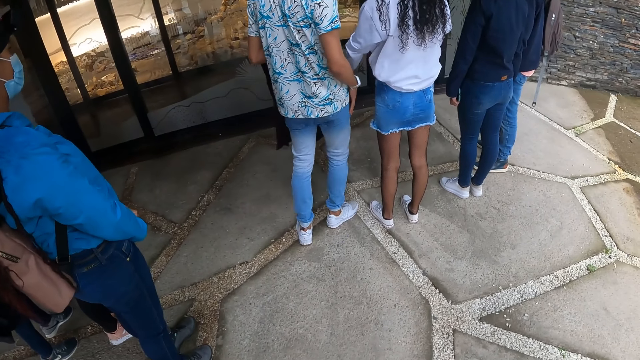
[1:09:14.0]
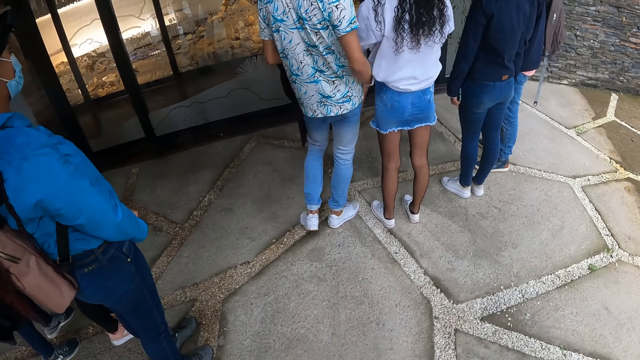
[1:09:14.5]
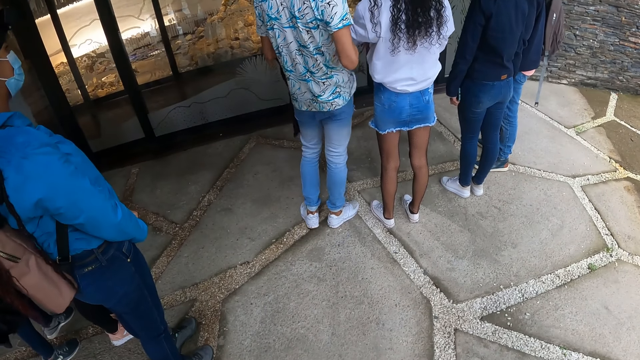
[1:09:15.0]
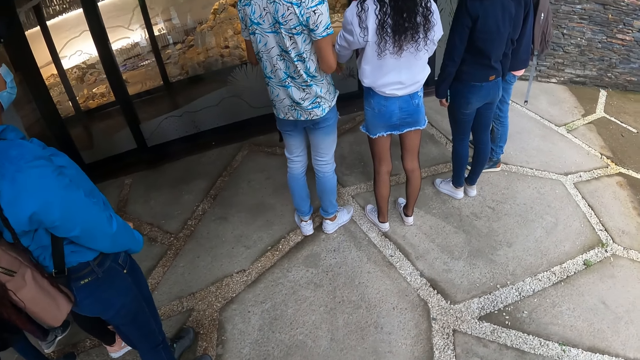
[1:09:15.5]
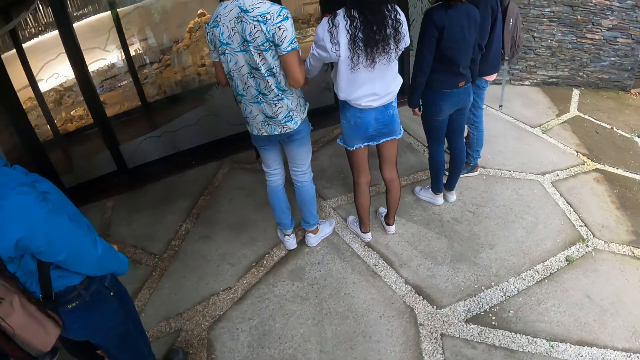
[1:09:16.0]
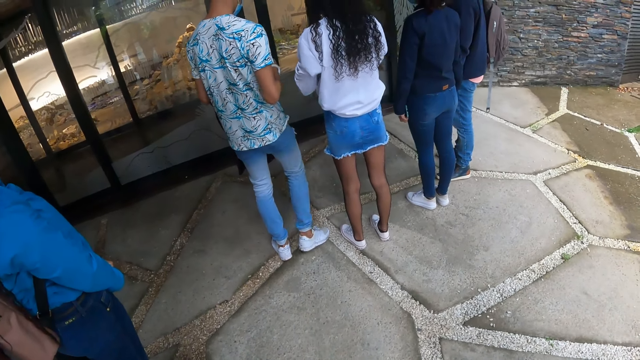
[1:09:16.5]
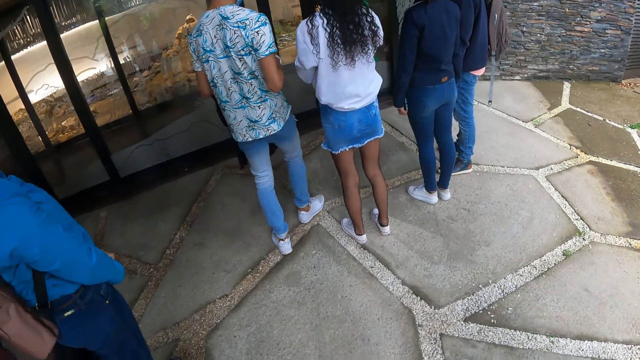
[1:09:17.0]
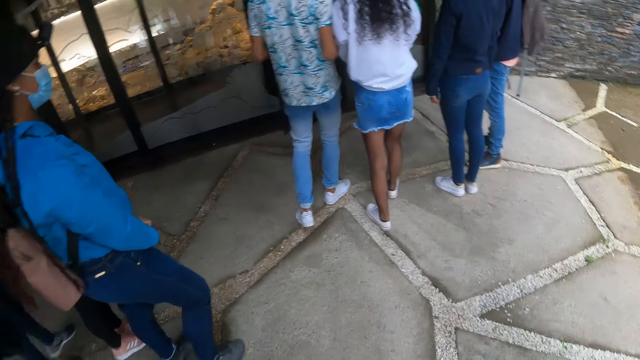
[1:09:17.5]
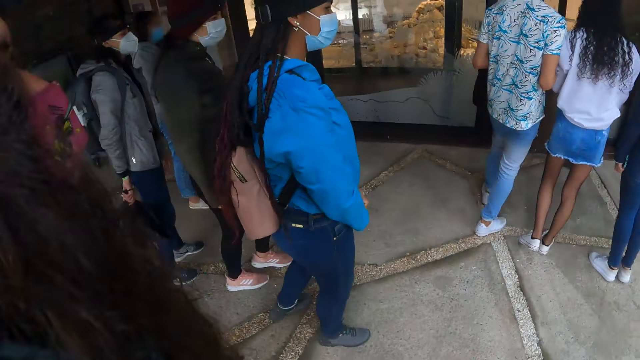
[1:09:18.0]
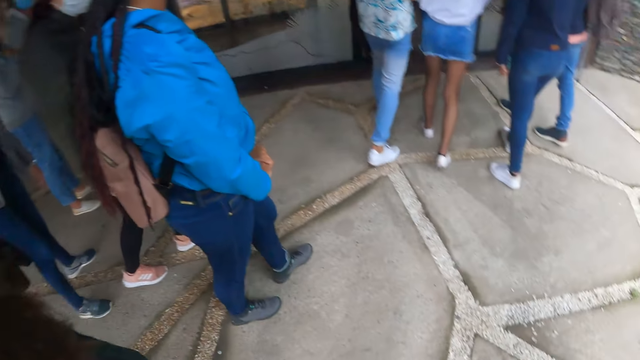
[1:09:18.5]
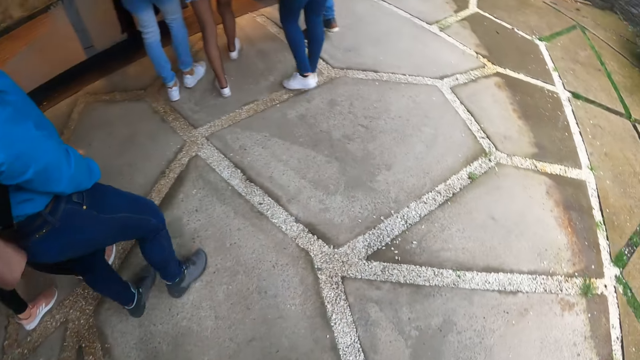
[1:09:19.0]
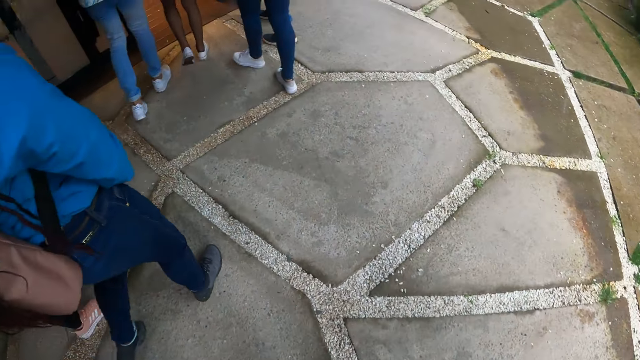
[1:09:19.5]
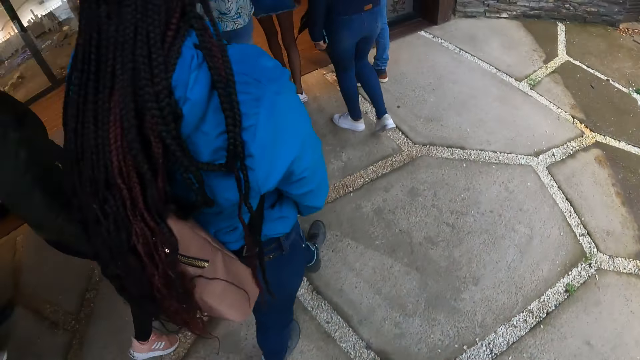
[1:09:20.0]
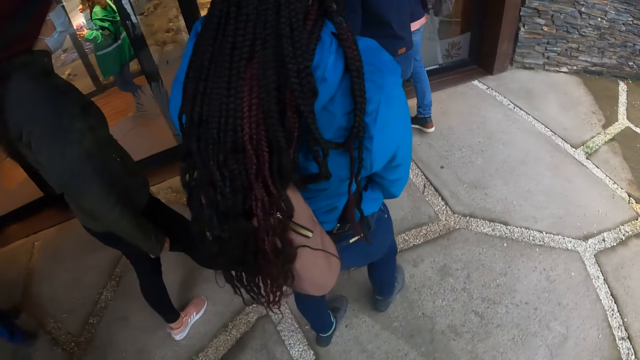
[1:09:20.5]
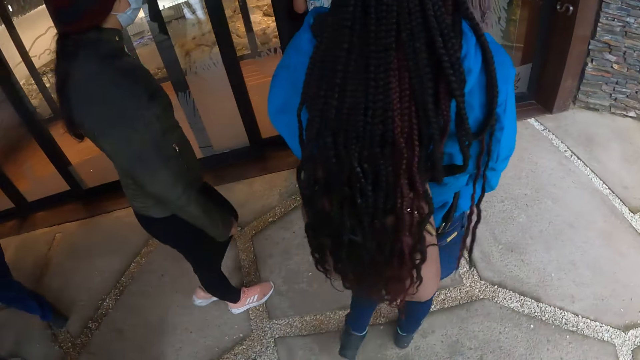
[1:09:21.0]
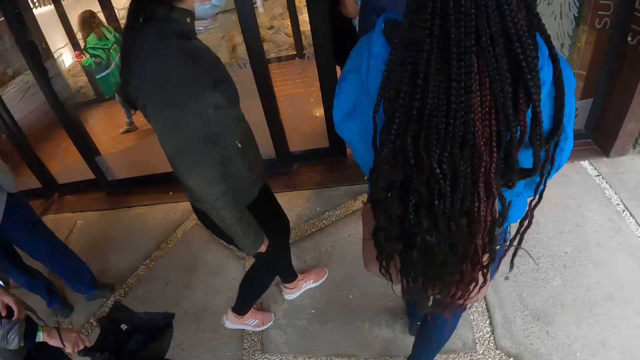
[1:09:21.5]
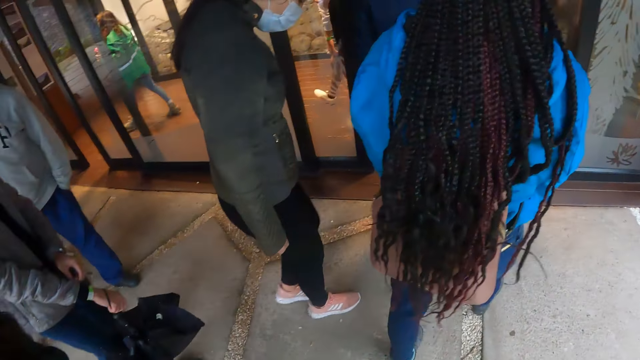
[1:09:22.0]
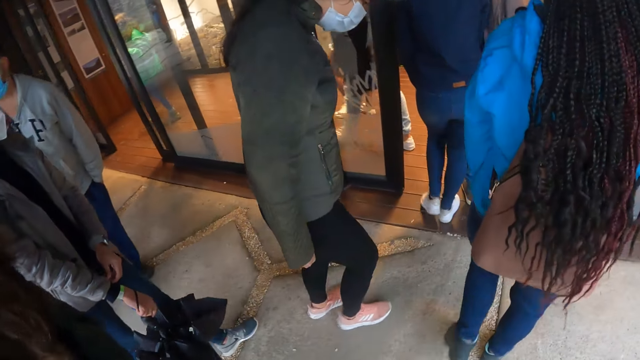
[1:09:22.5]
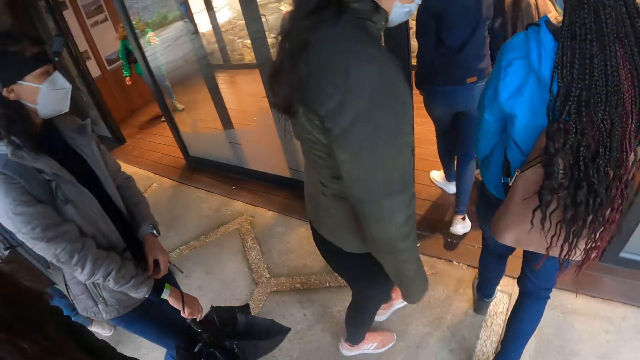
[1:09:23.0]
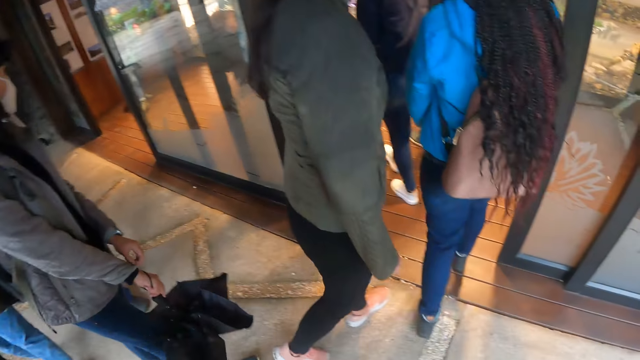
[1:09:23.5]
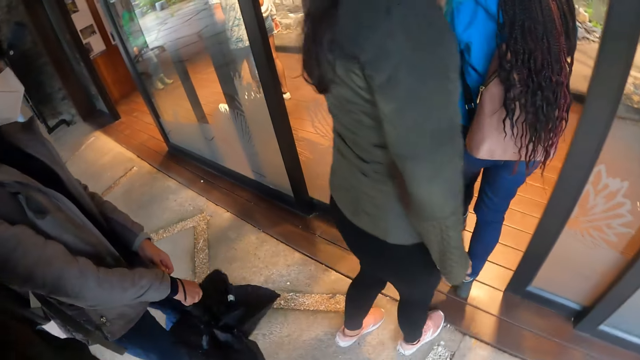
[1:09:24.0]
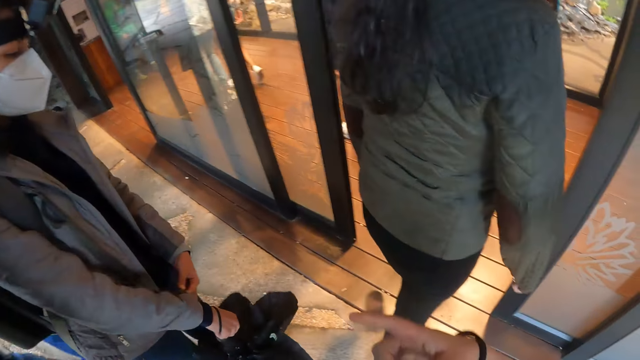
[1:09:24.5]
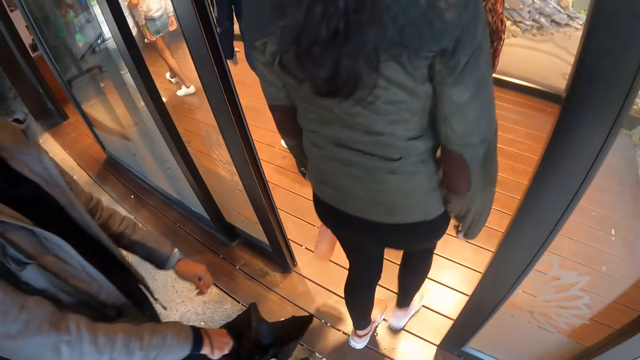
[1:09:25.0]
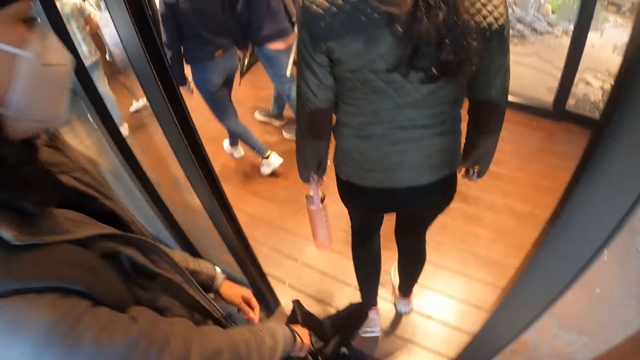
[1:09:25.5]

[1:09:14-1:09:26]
The camera wearer walks around. They enter a lobby with a group of people.

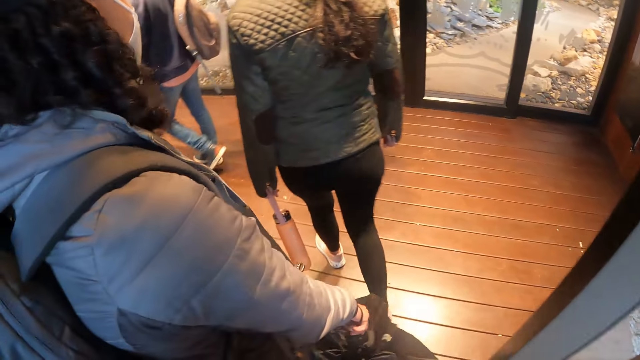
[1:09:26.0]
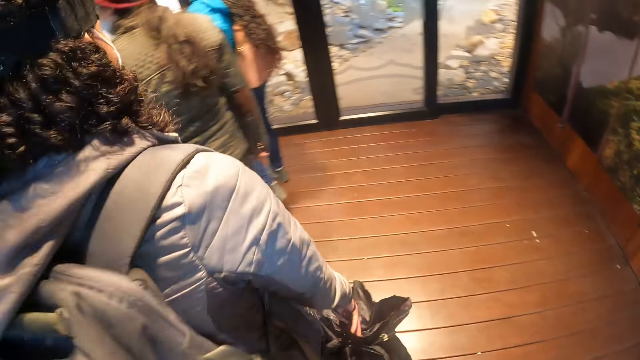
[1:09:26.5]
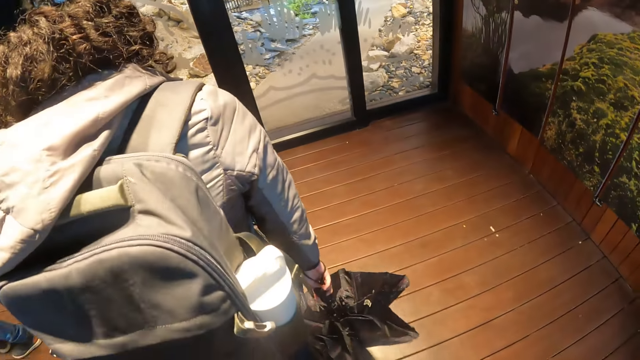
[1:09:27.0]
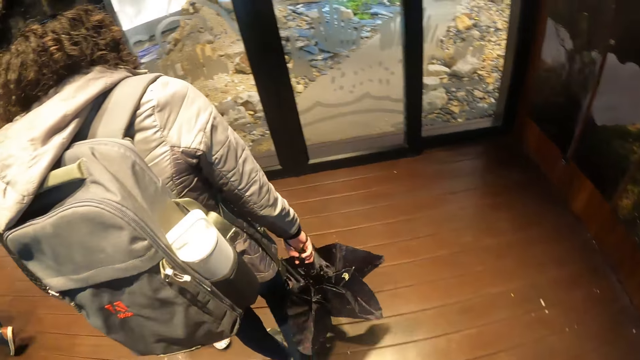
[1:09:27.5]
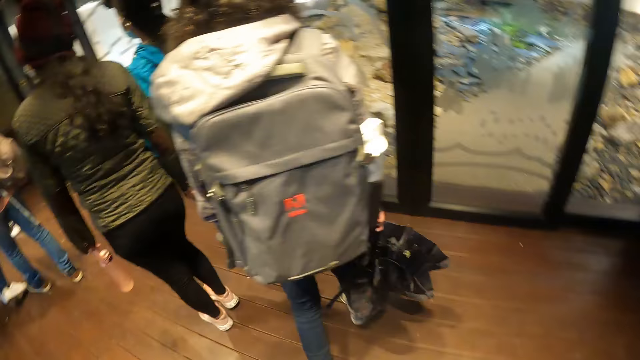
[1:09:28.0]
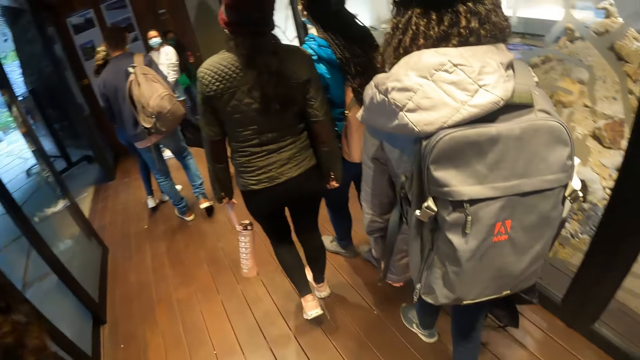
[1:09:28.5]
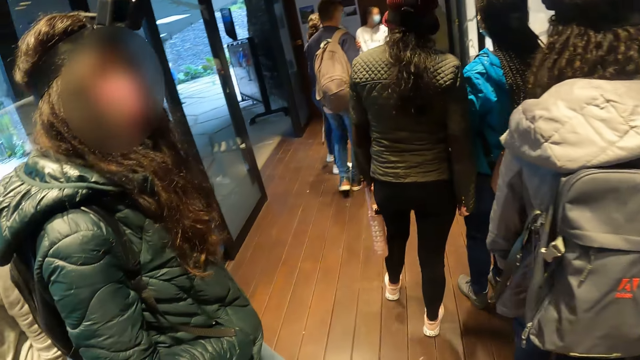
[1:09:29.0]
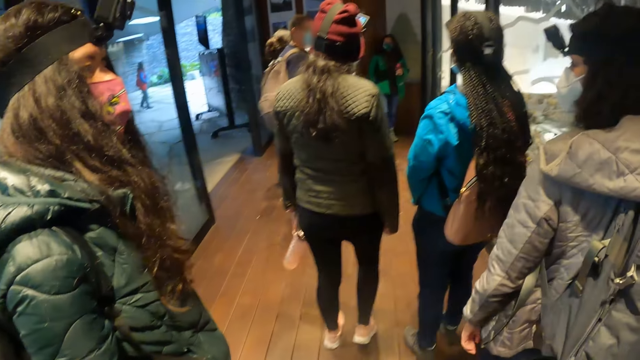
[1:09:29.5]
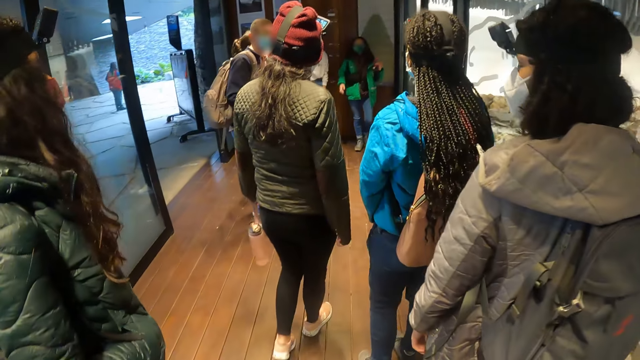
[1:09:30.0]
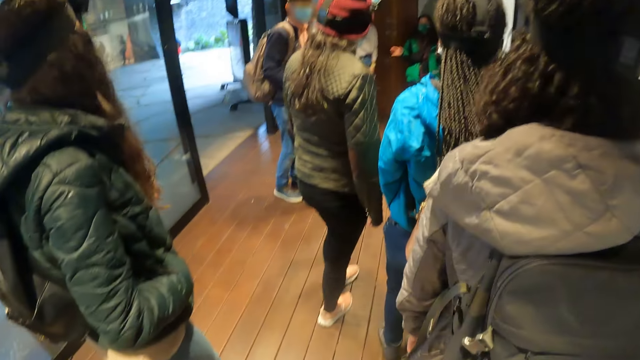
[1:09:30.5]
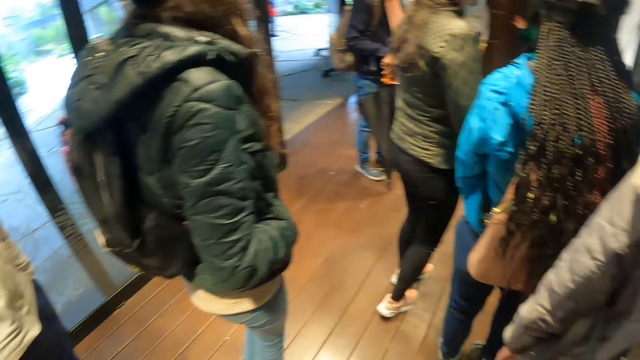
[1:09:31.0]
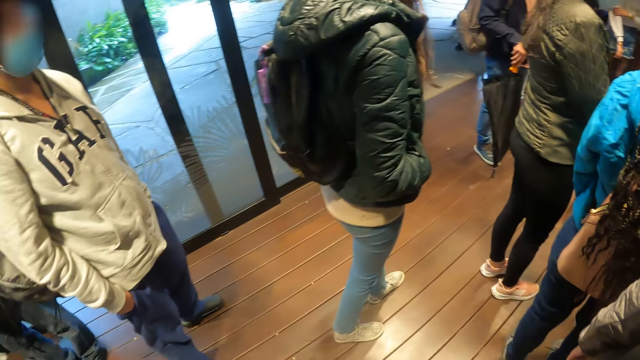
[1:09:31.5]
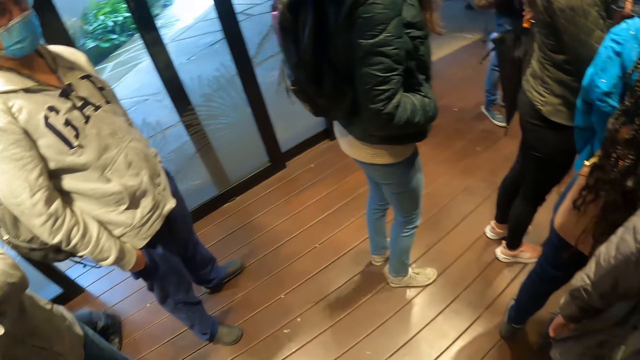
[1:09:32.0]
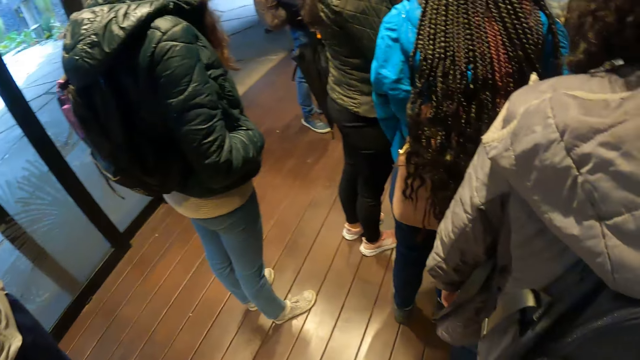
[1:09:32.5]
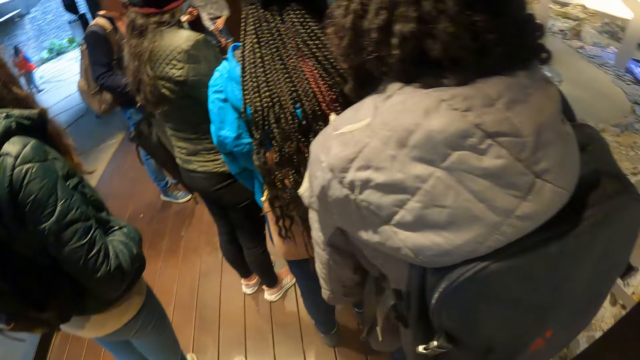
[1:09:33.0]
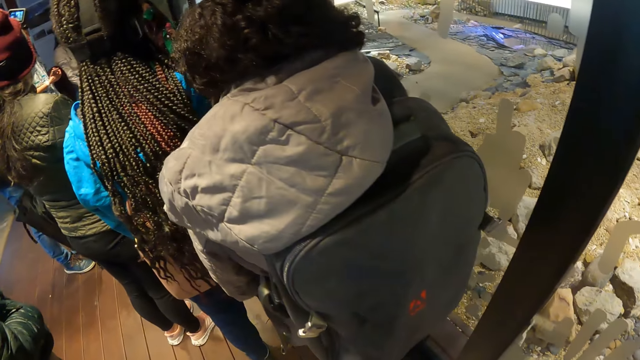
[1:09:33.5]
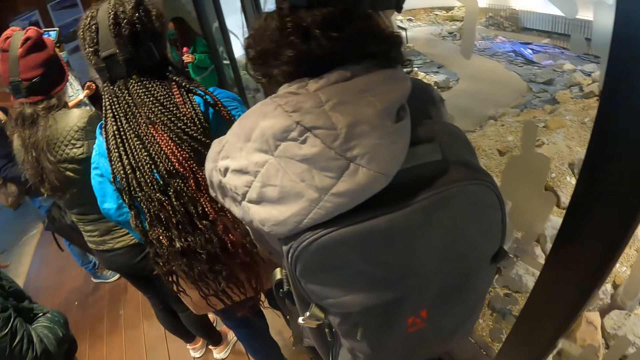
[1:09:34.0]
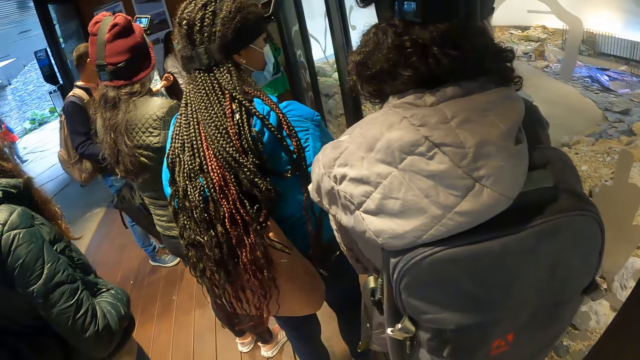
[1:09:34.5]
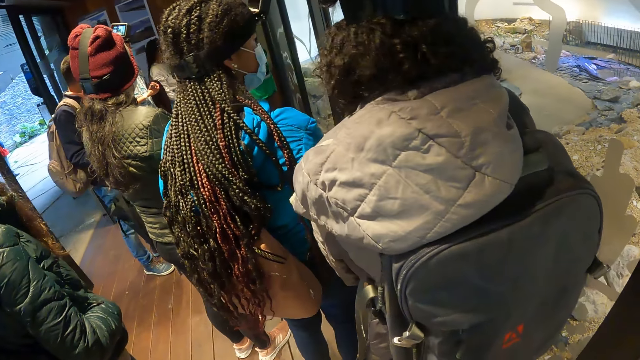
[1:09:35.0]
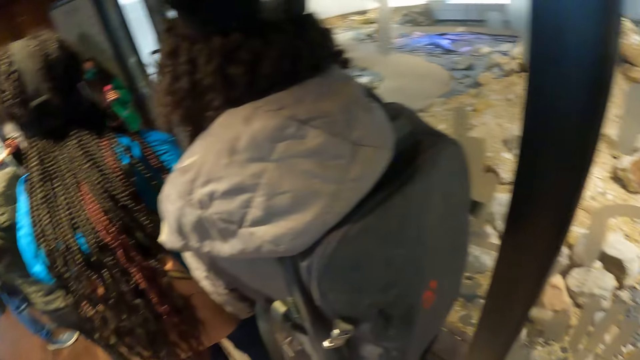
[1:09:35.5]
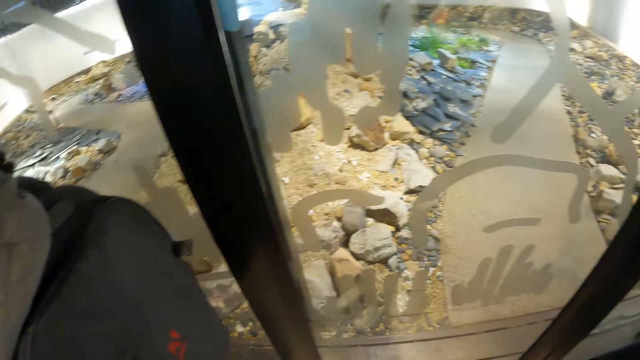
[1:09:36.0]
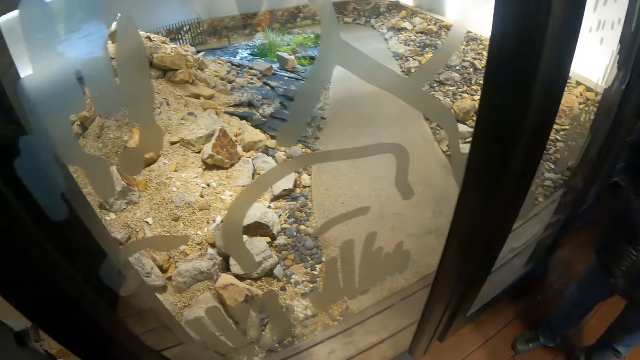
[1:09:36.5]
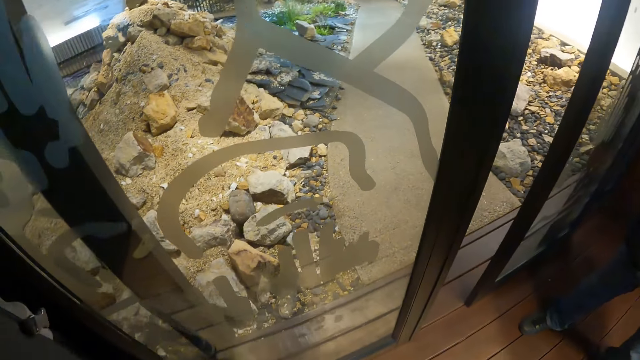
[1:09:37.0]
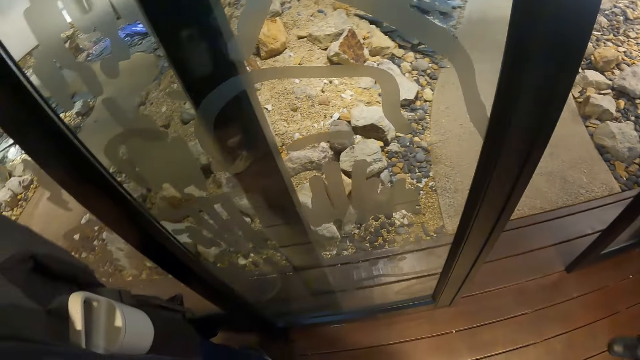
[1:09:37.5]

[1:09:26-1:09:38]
The woman interacts with the group of people in the lobby. The camera wearer looks around.
